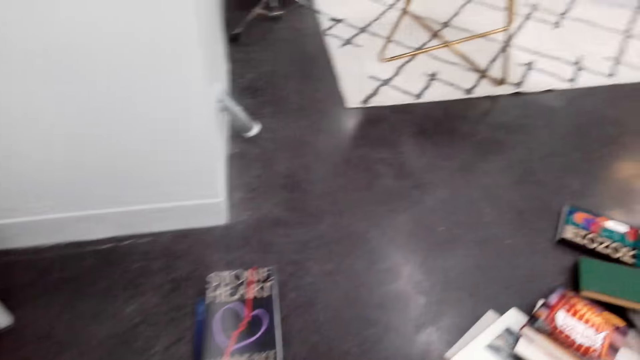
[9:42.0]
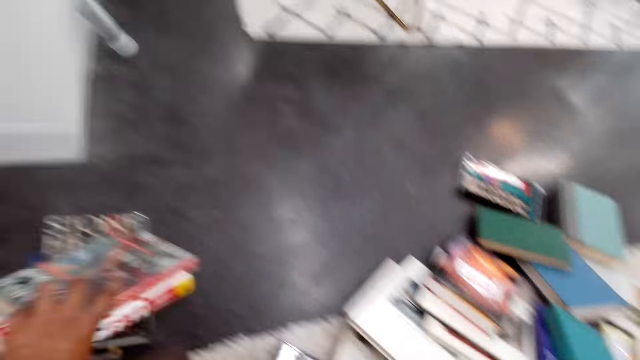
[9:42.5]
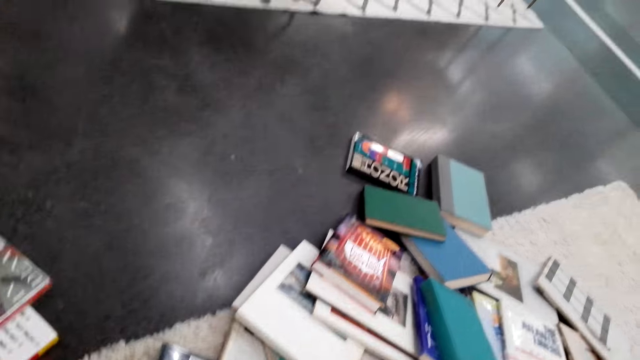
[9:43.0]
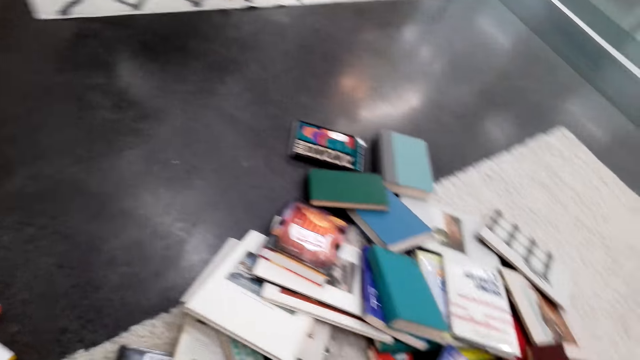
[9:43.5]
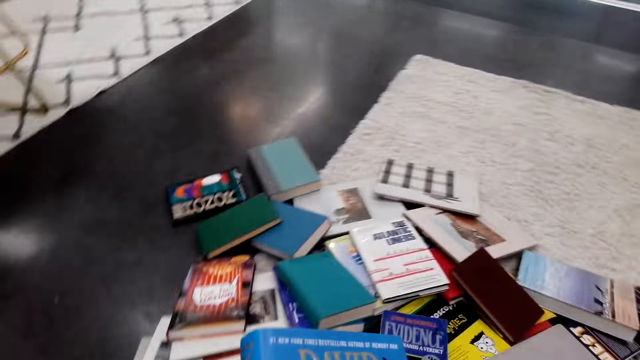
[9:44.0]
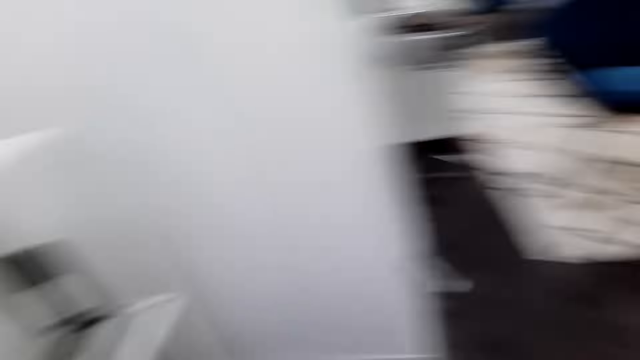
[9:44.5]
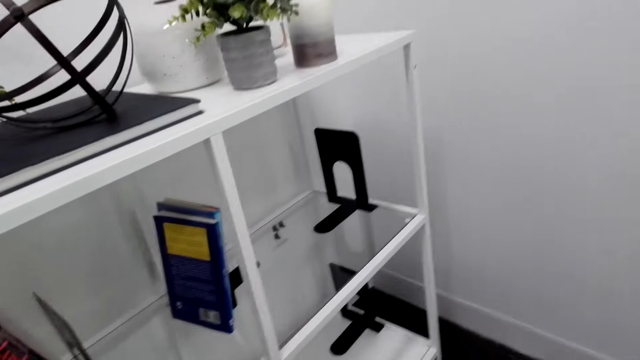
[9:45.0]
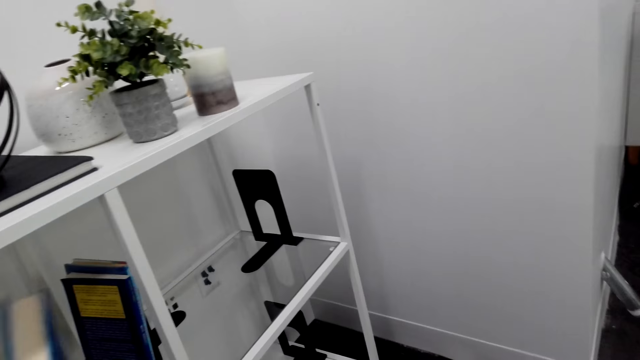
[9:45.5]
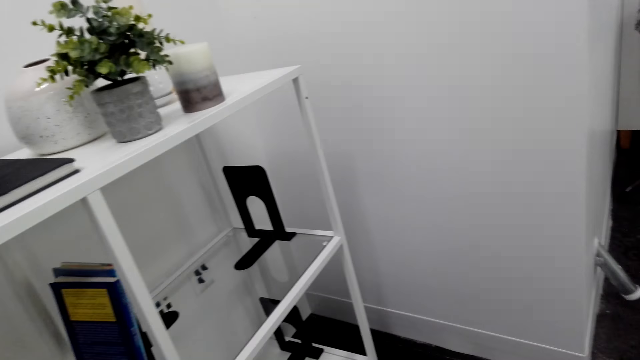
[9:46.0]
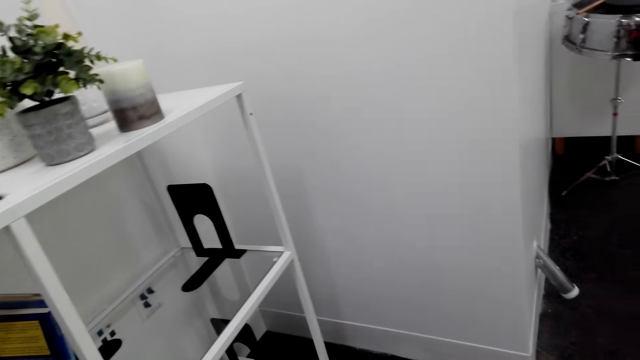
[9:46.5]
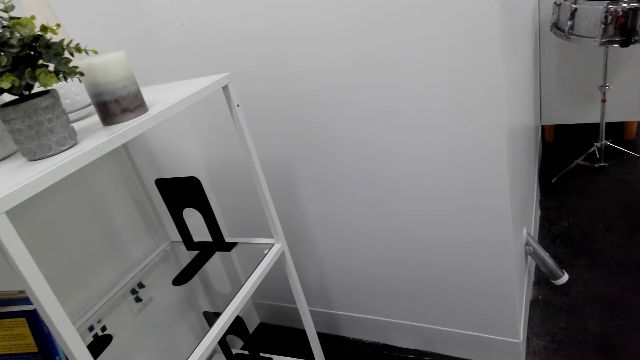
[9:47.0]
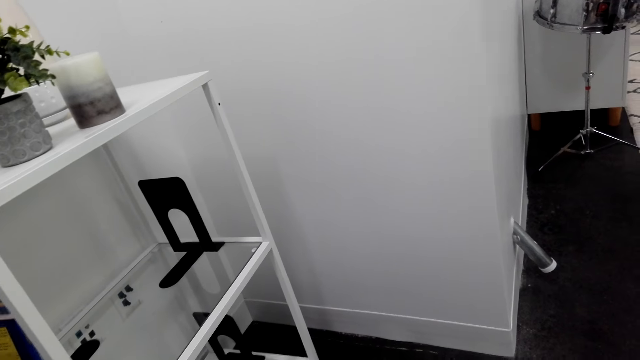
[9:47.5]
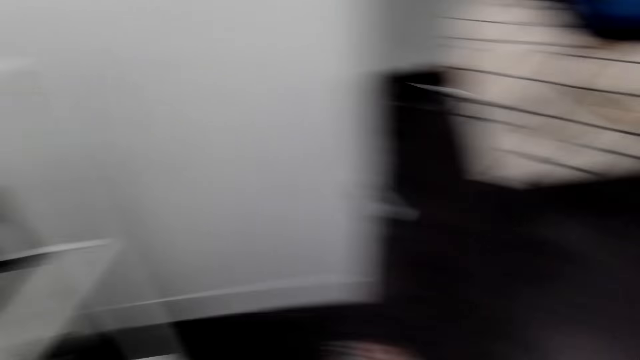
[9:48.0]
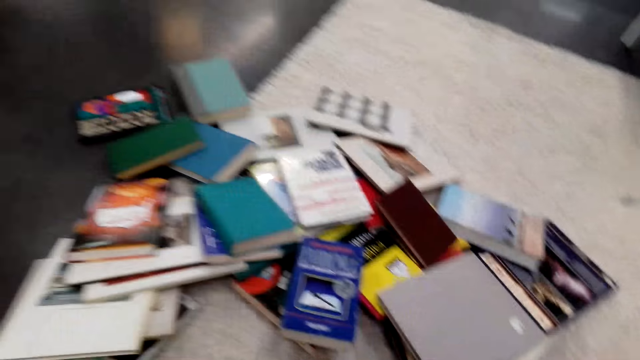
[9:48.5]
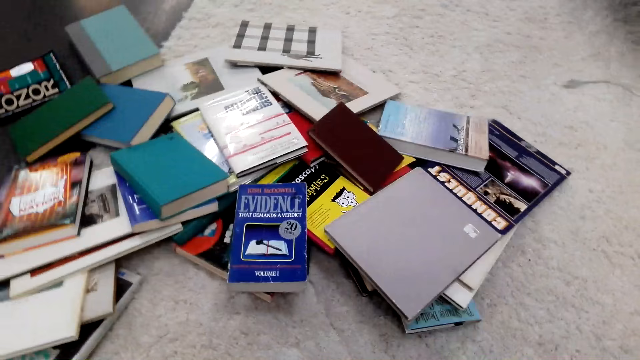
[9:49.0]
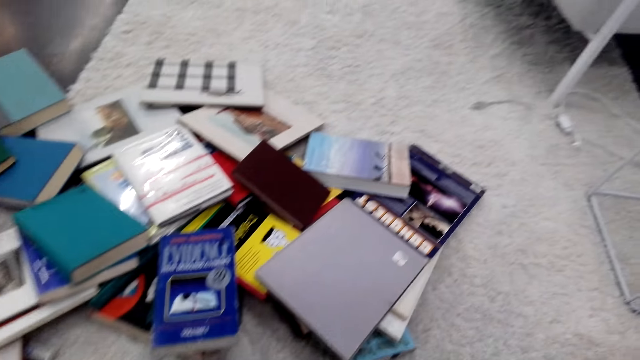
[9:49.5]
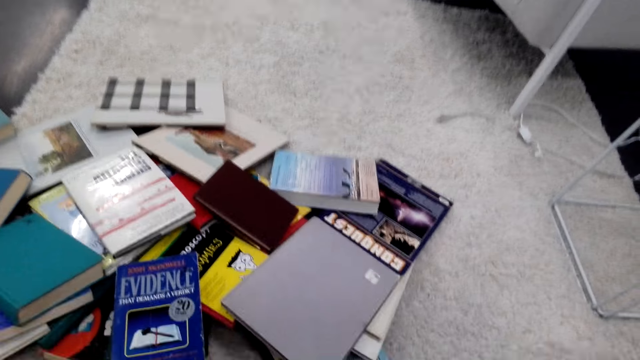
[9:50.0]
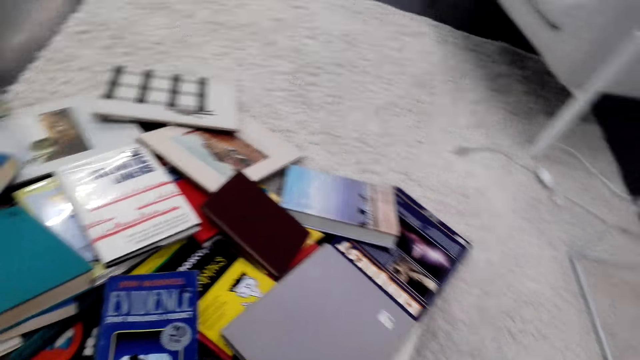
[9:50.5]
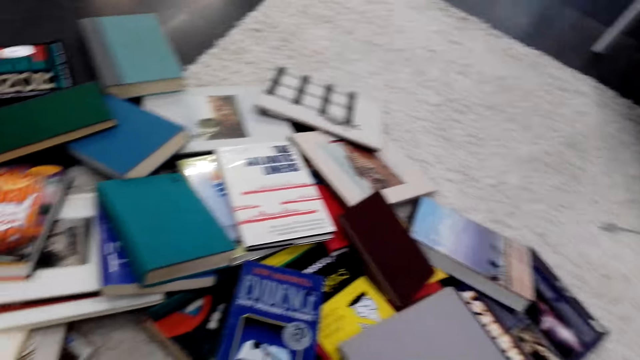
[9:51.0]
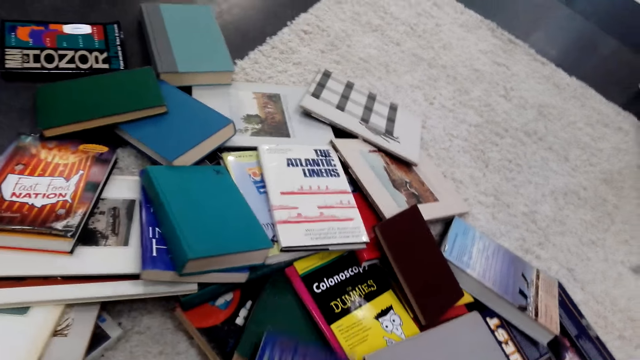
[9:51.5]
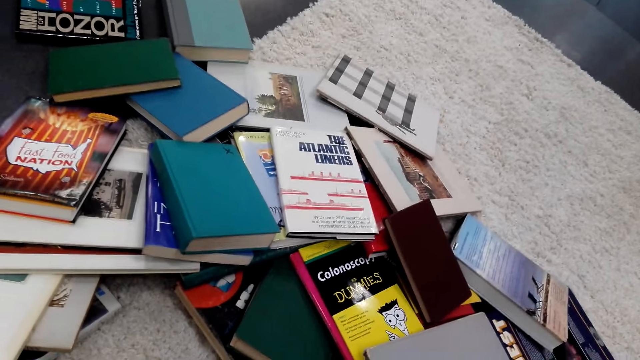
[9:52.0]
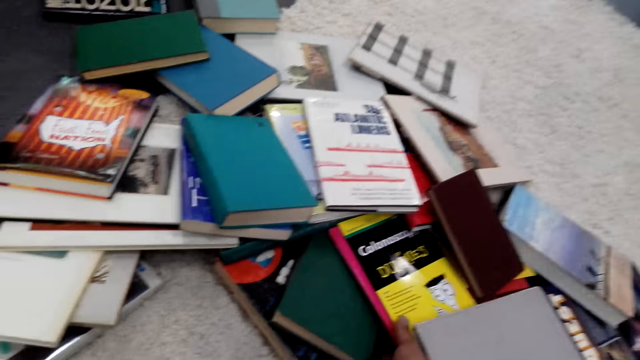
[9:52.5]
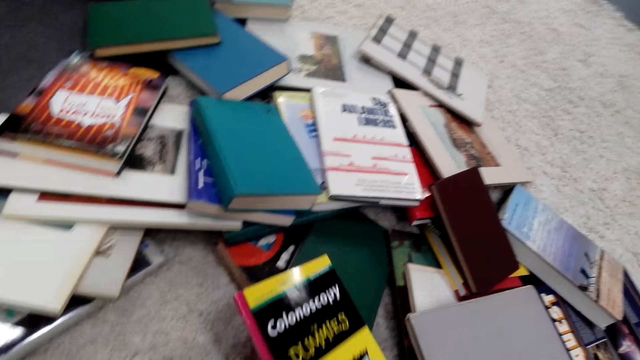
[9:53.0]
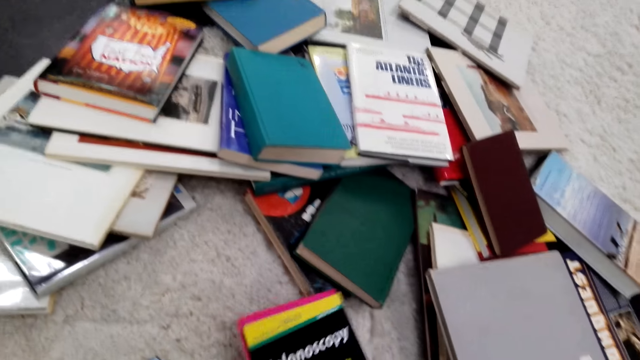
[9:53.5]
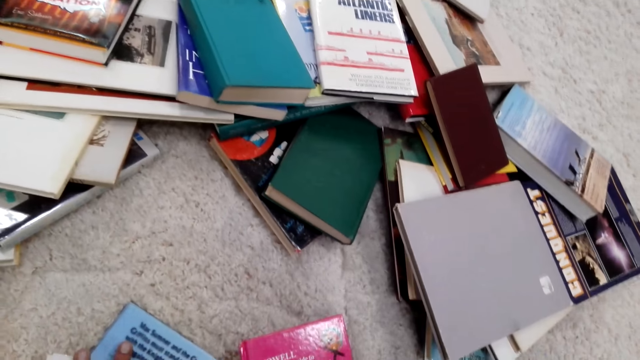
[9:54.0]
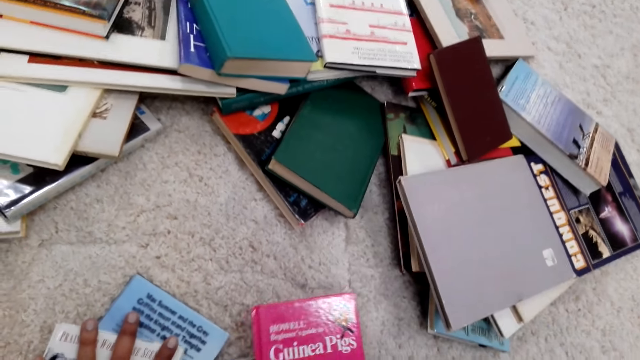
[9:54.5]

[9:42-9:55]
The camera wearer arranges books in the bookshelf. They put the book on the bookshelf. They collect books on the floor. They pick up a book on the floor.

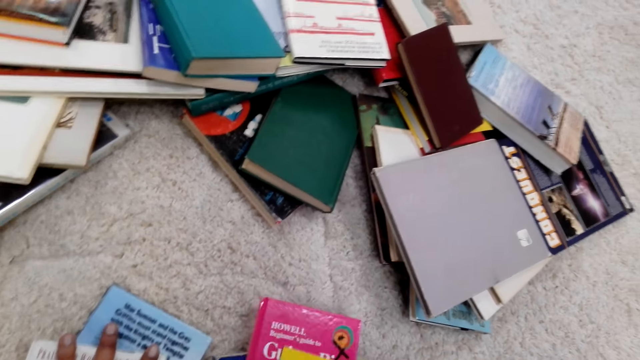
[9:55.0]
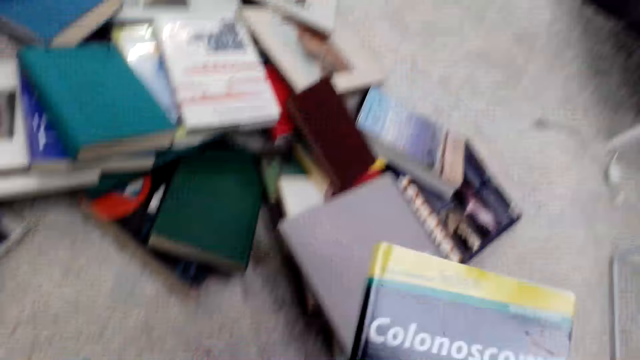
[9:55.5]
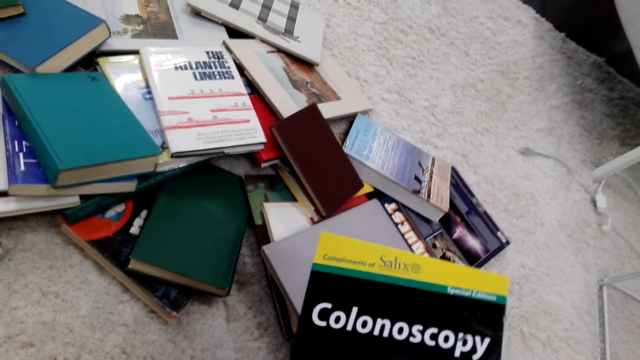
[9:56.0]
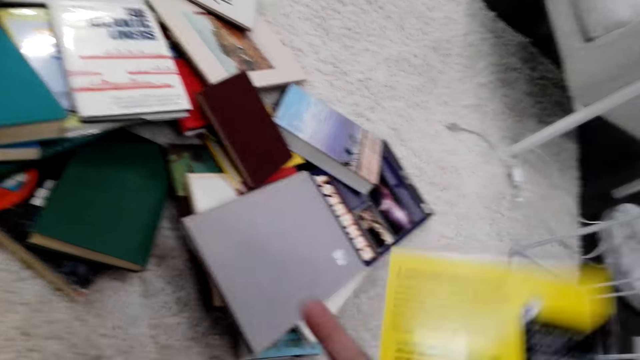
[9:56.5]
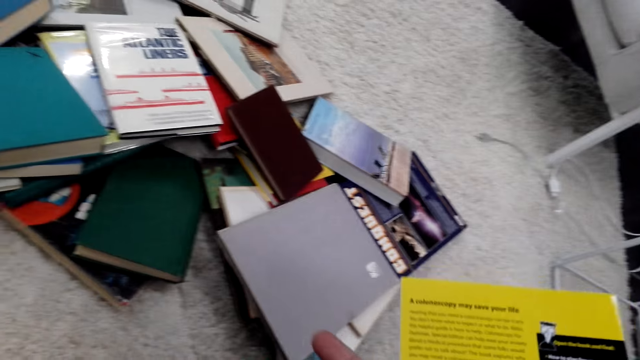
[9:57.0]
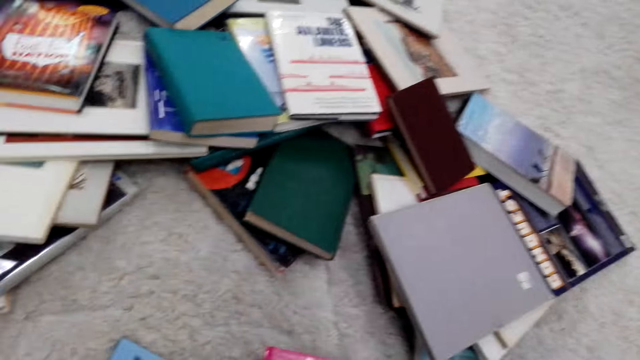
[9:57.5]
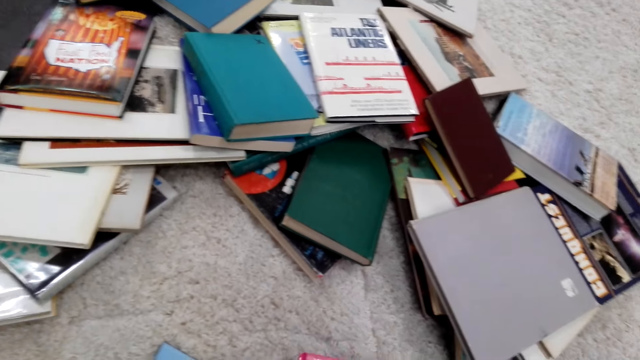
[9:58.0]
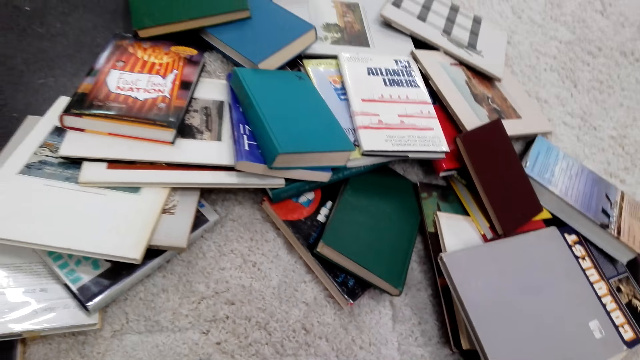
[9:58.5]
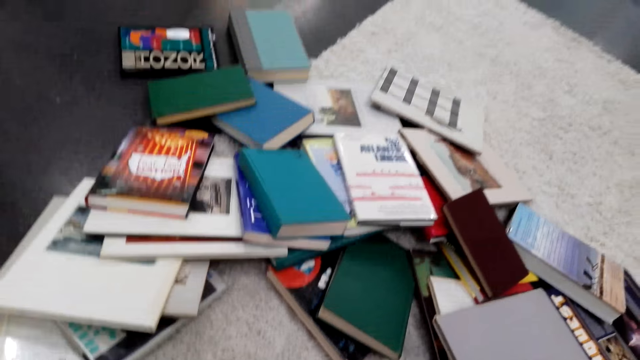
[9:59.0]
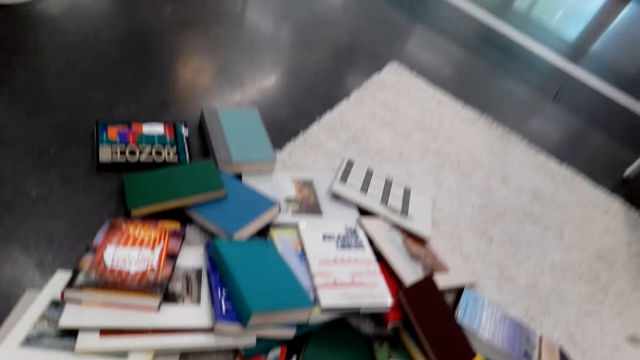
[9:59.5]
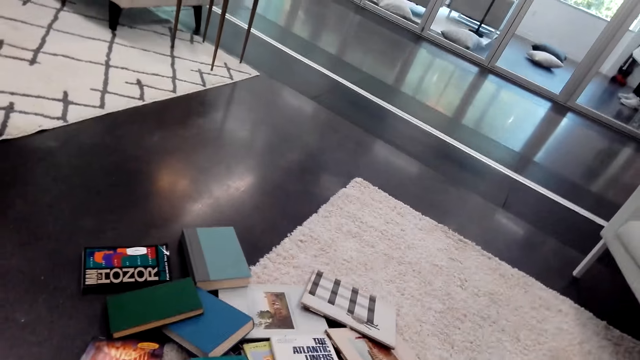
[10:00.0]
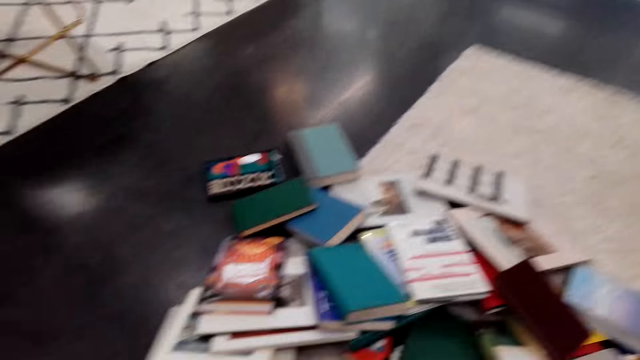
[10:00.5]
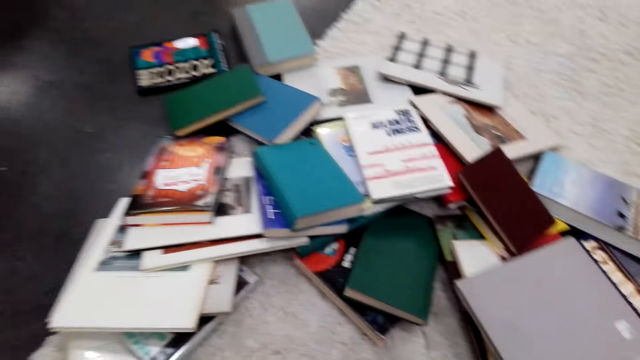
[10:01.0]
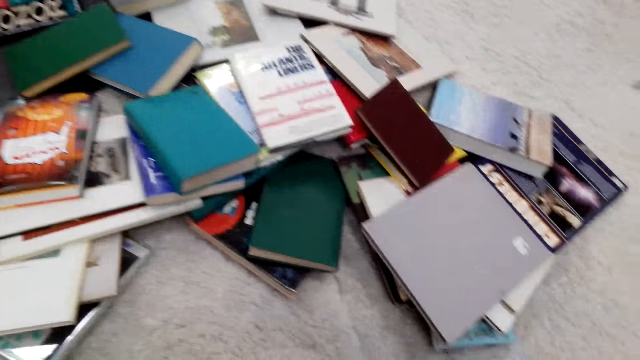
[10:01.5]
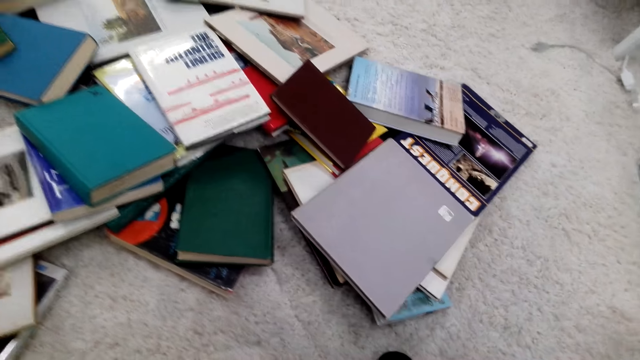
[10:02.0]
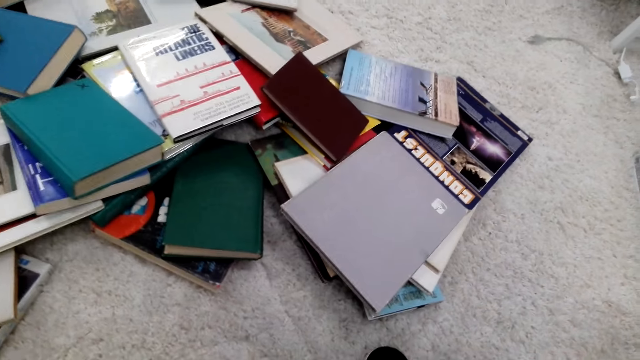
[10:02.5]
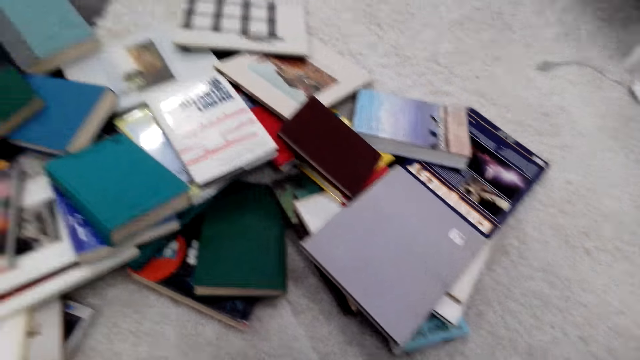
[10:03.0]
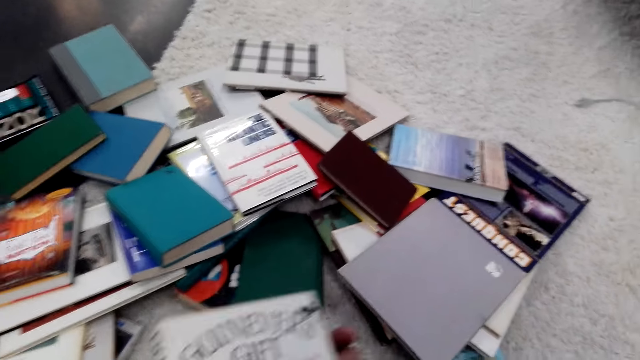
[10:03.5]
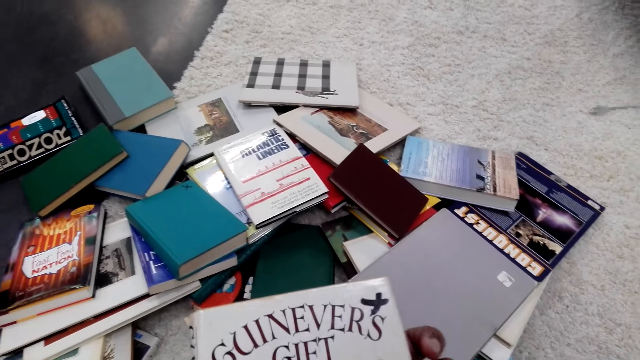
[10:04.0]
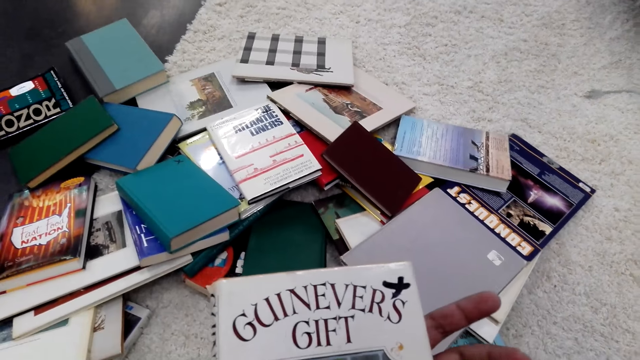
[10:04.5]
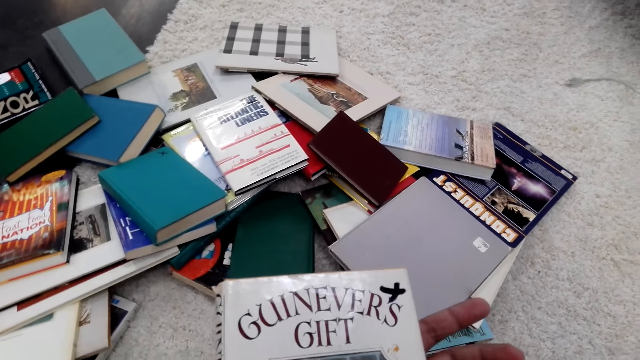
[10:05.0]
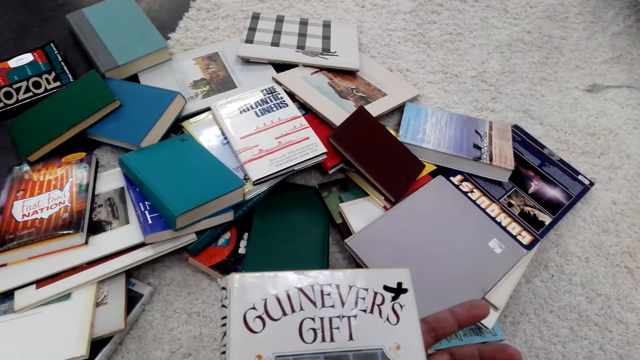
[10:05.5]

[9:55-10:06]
The camera wearer stares round at a book top cover. They gather books on the floor. They stare at a book top cover.
